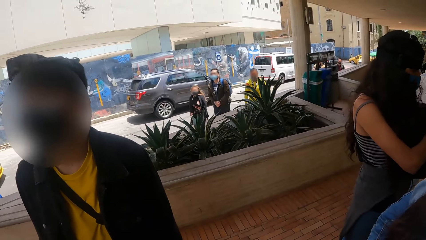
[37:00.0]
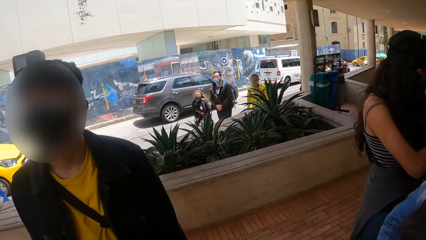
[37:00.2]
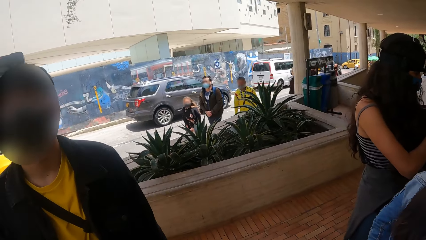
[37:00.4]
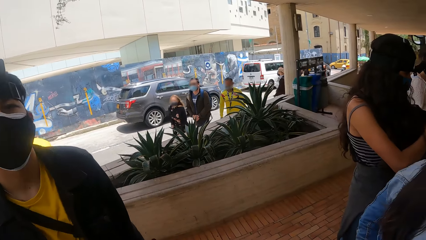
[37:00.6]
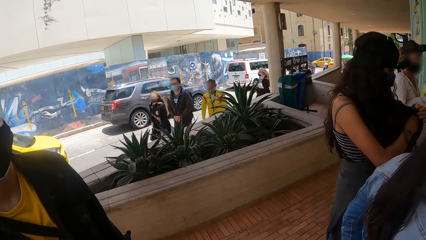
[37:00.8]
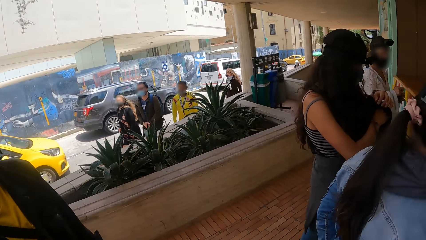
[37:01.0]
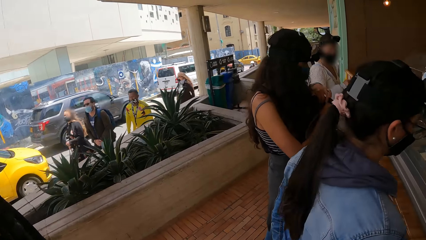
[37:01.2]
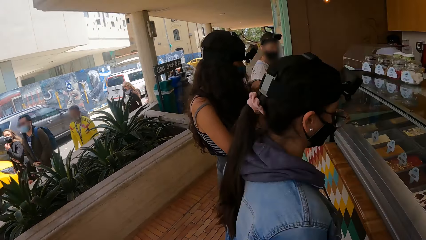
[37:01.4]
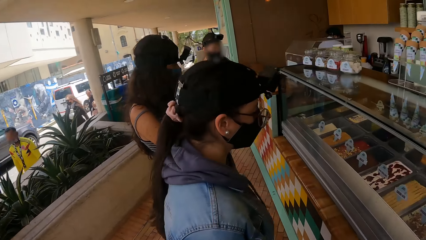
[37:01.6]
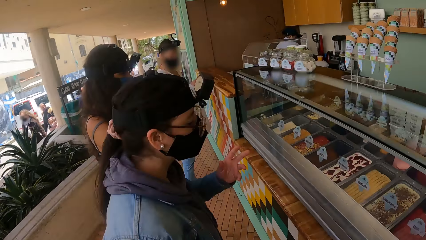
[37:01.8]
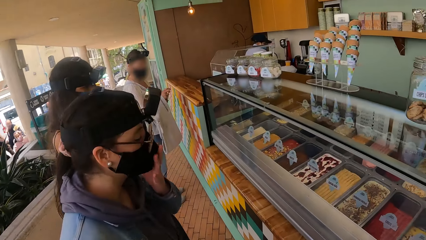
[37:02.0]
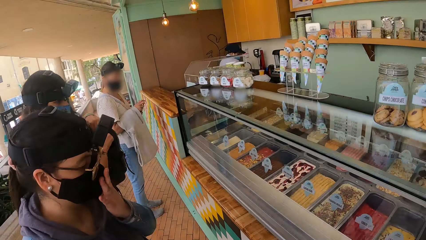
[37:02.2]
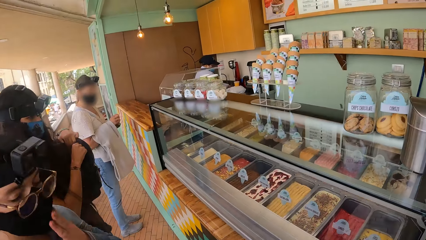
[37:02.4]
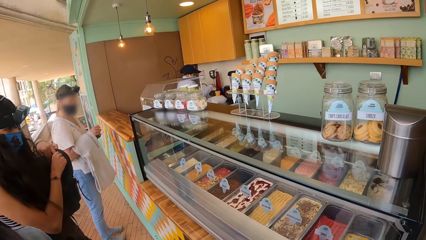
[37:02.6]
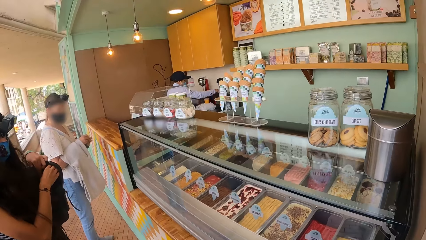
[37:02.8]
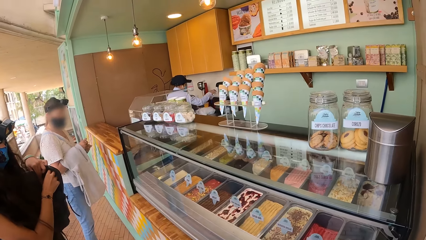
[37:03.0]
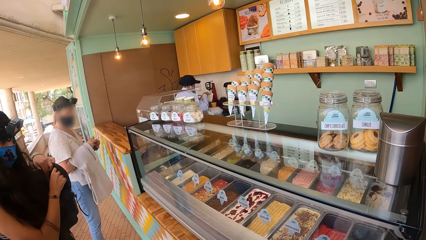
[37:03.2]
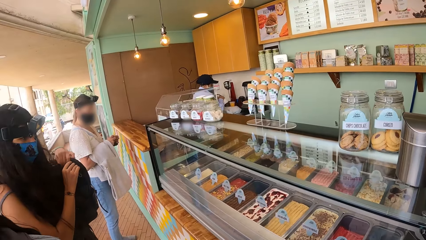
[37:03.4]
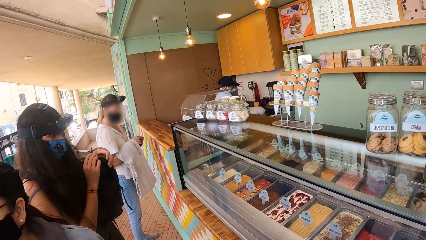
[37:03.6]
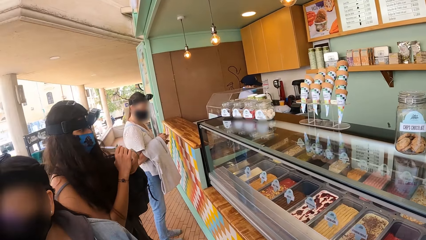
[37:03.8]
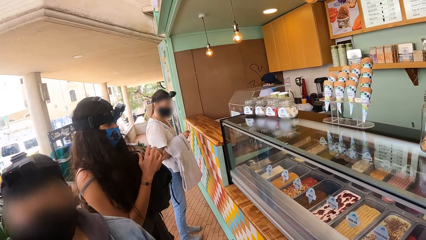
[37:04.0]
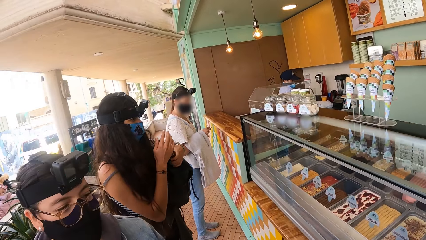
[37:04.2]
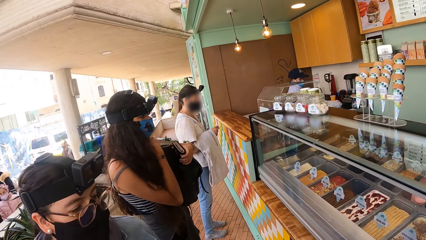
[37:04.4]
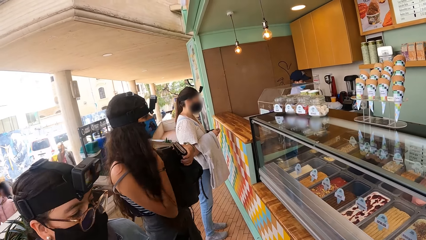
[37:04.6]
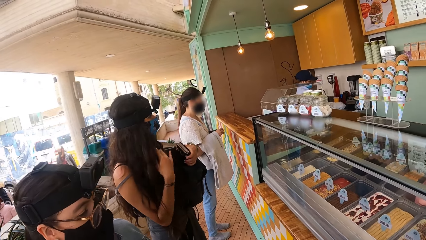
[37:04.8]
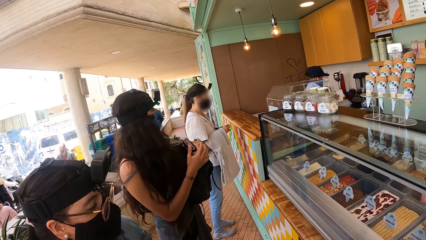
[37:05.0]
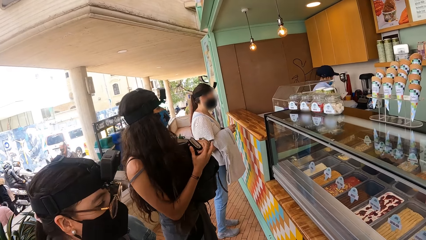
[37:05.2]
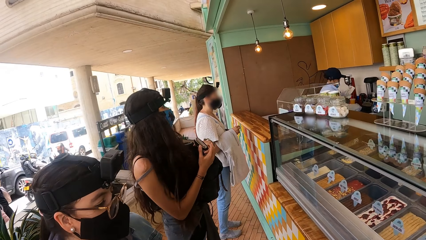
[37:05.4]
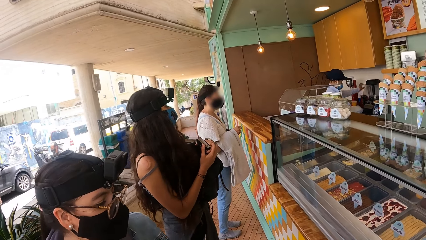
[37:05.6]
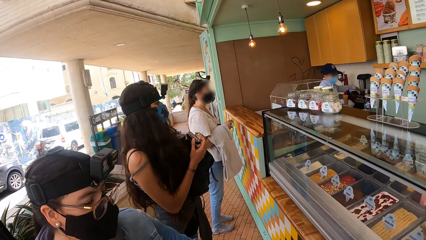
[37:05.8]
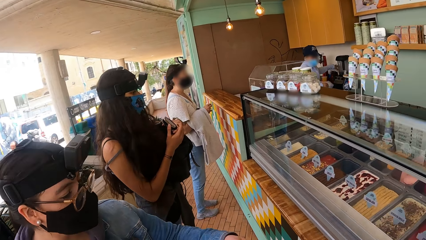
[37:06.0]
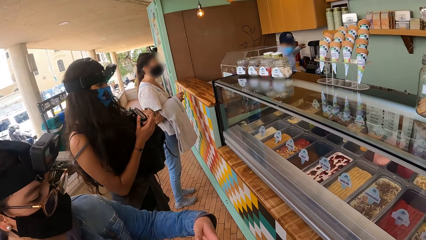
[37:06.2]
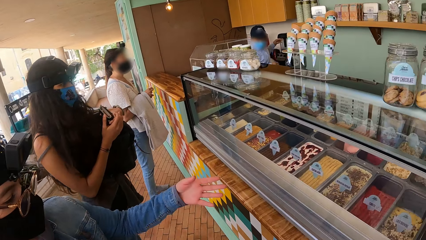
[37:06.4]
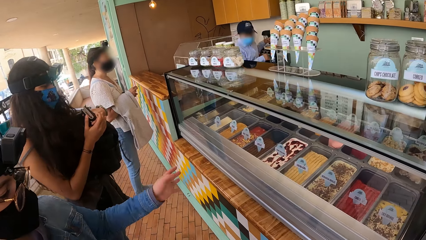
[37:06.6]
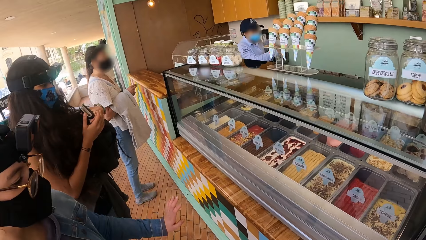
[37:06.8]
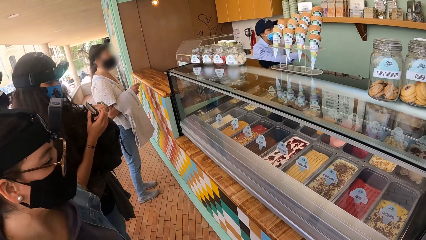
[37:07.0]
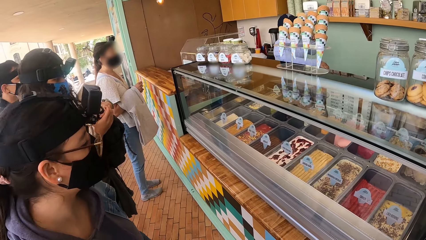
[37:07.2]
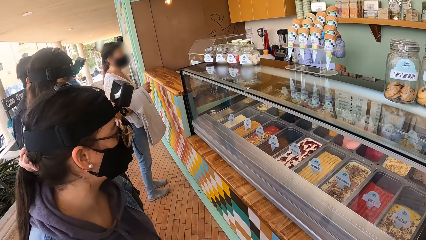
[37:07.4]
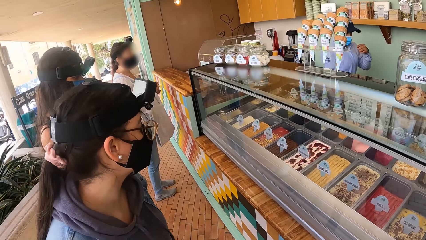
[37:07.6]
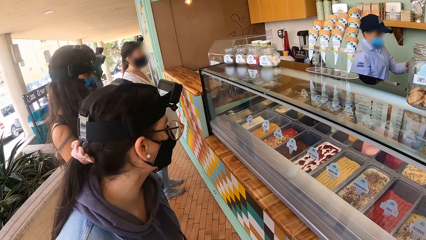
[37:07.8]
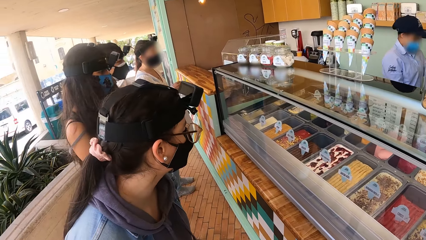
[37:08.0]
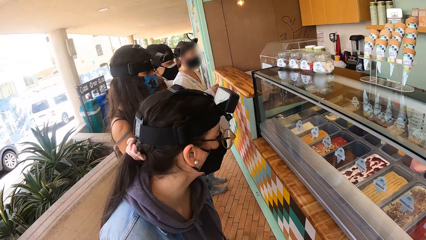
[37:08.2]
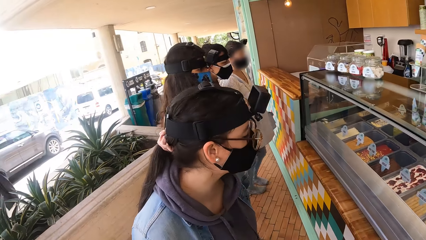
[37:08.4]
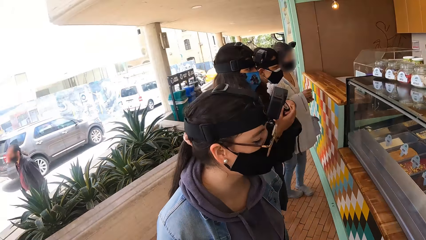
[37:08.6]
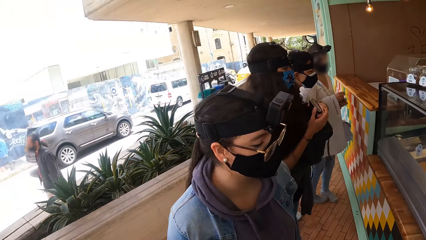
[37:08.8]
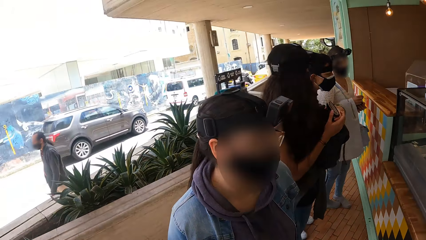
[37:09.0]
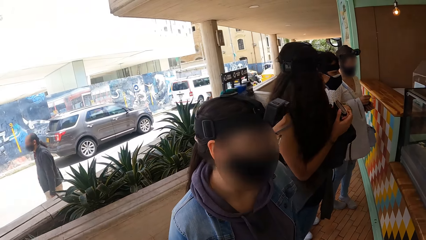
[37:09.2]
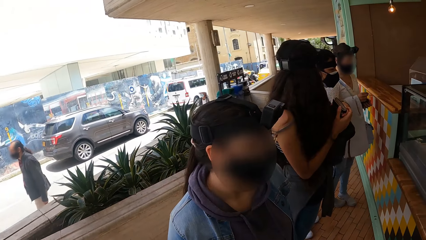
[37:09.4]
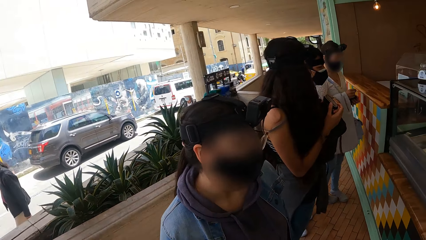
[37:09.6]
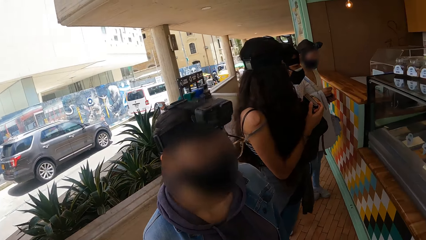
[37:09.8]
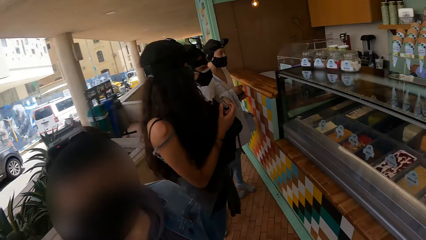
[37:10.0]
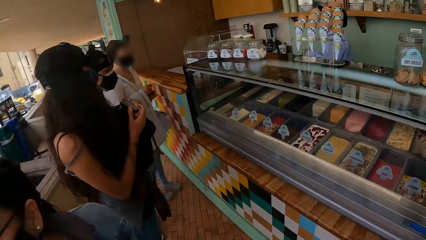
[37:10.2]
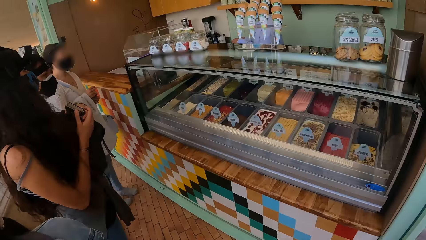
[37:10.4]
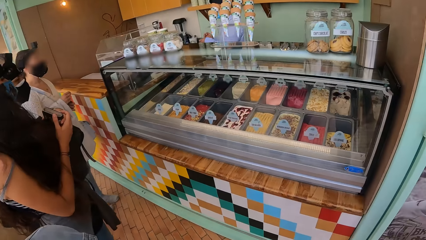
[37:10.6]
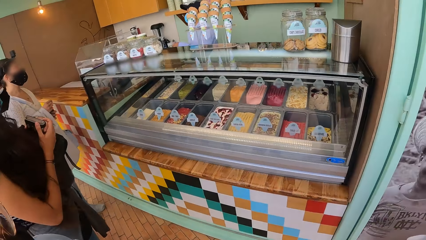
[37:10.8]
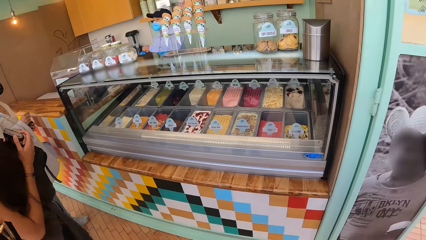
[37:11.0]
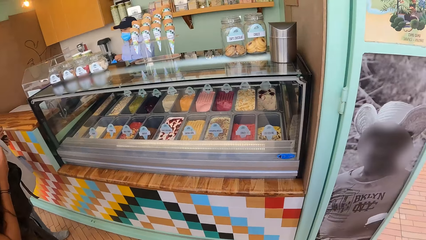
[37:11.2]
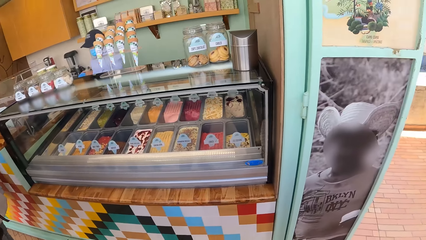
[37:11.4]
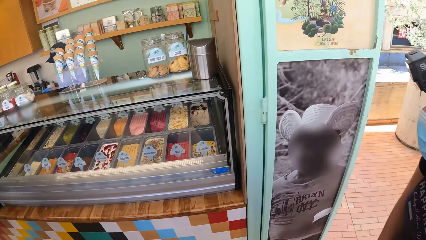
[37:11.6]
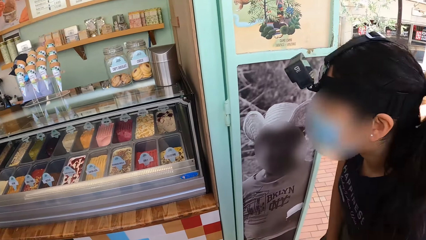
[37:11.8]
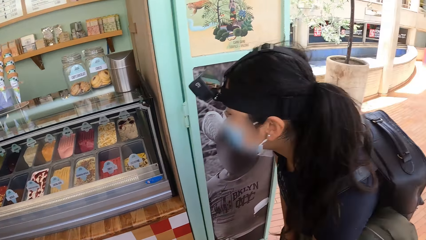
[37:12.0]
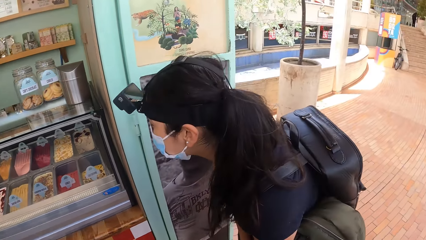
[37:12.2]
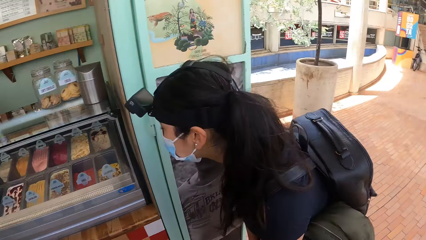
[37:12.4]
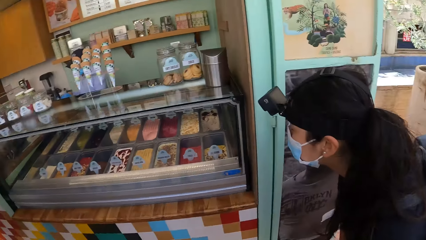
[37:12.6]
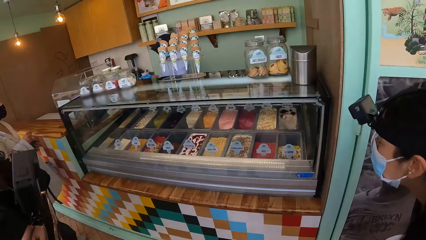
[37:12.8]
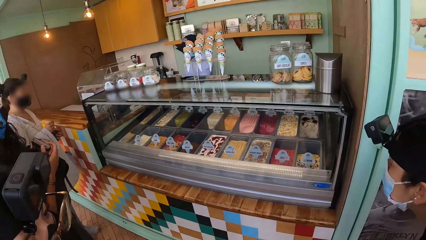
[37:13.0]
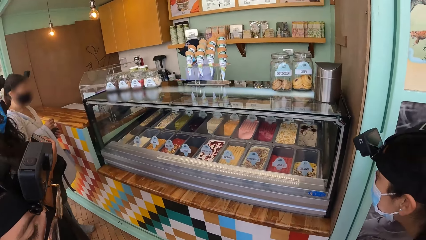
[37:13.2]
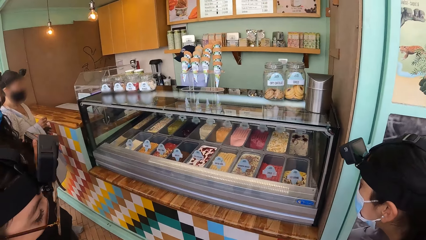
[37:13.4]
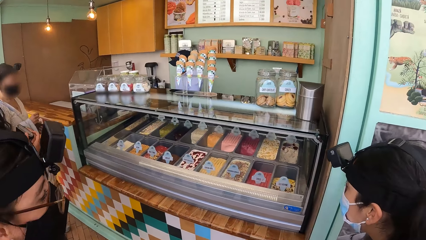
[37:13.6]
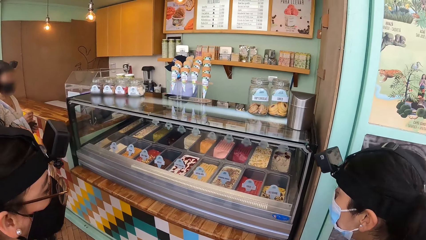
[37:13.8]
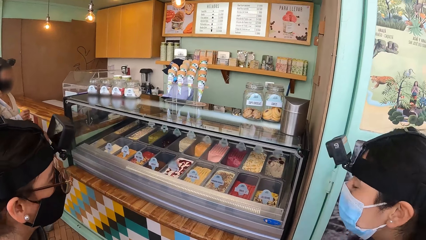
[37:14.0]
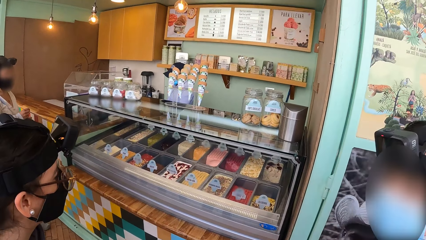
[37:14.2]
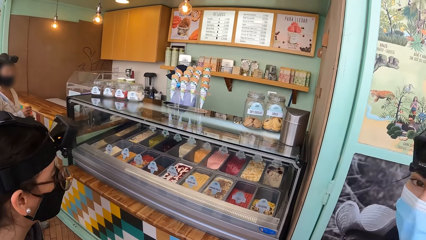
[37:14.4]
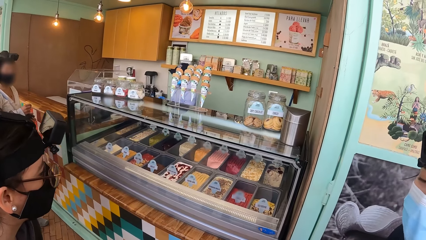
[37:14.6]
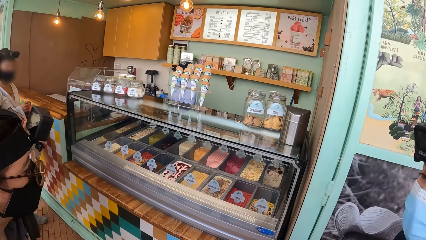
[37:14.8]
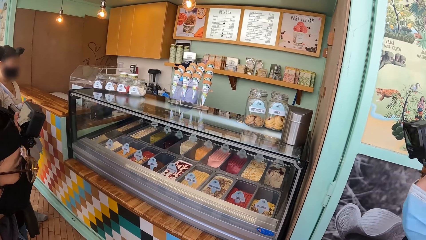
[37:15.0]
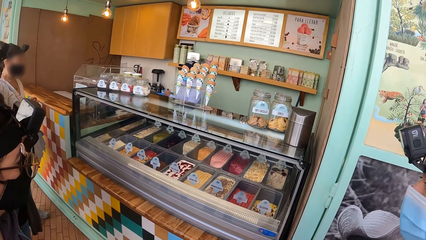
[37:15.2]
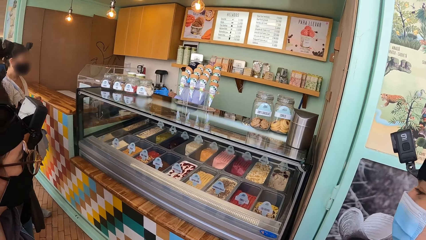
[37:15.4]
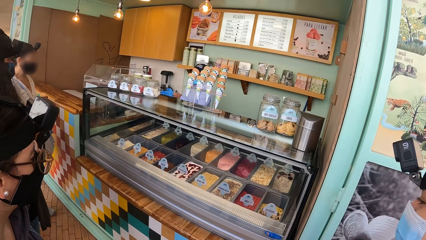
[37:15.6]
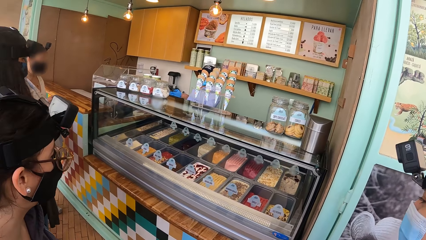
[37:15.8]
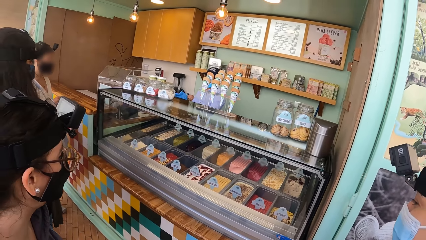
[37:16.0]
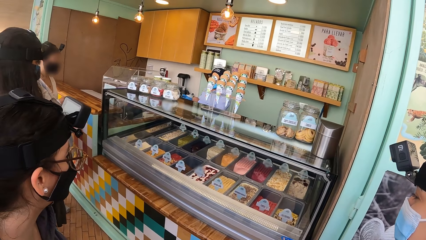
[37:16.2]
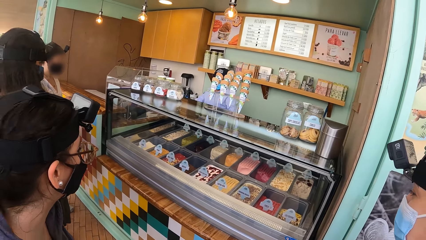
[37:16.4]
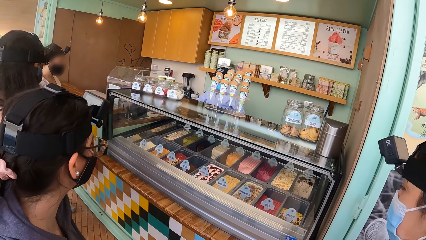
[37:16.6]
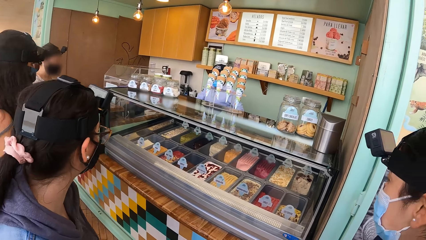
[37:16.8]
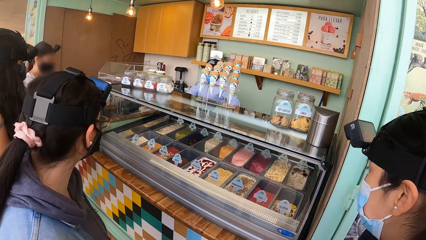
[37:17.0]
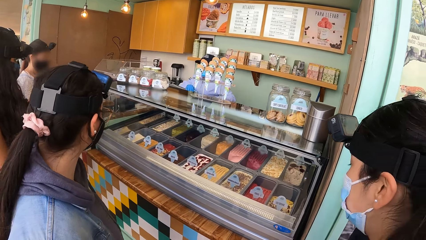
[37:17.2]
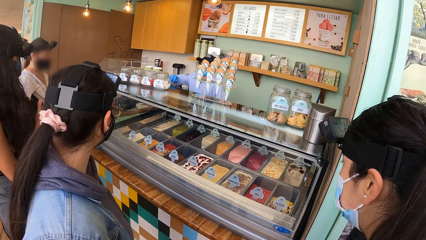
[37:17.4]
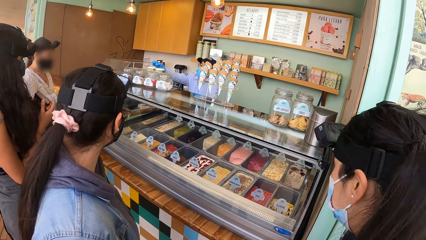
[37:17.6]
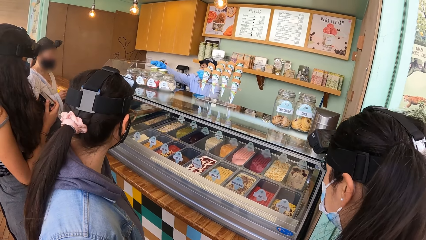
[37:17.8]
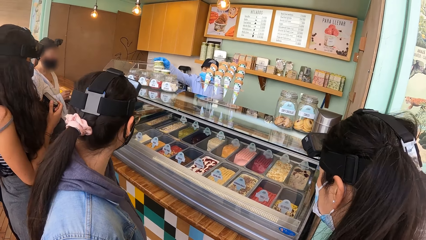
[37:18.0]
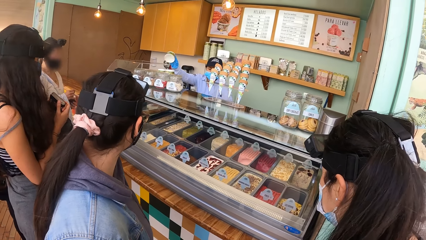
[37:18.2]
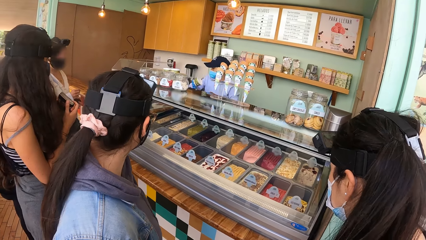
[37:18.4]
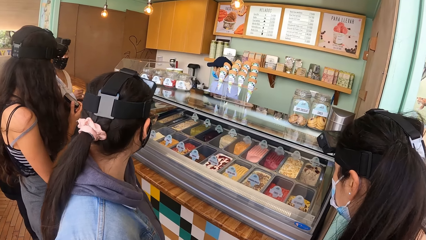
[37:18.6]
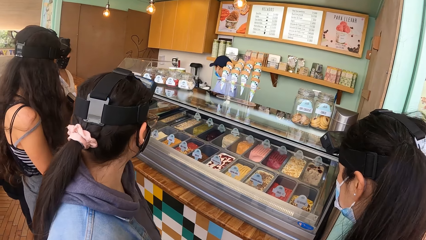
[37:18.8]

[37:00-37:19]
The camera wearer turns around. A man looks at a woman. The camera wearer turns around. Another woman holds a purse with both hands. A third woman looks at the ice cream counter. The camera wearer turns around. The first woman looks at the ice cream counter. The third woman looks at the ice cream counter.
